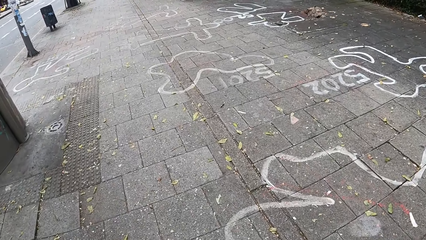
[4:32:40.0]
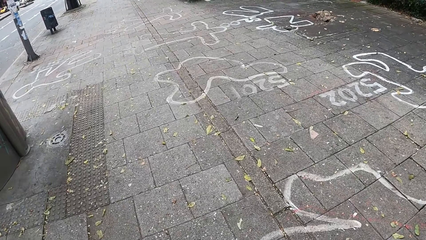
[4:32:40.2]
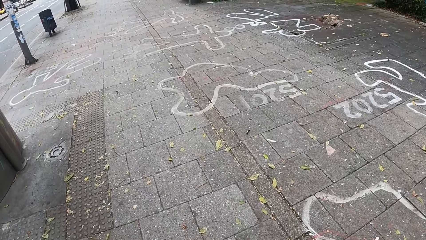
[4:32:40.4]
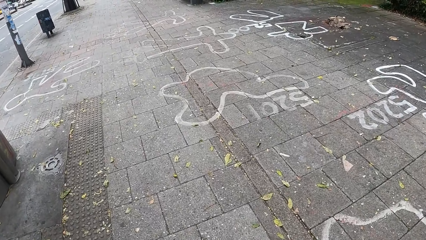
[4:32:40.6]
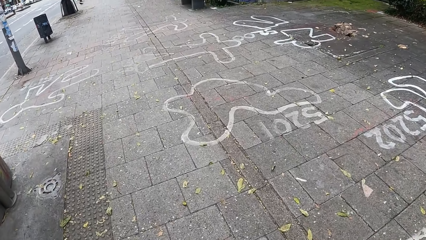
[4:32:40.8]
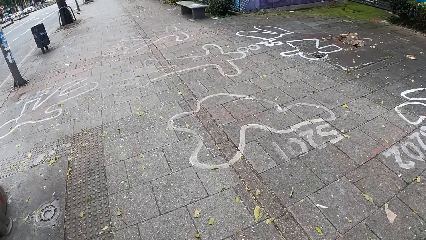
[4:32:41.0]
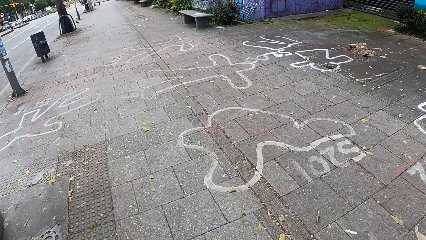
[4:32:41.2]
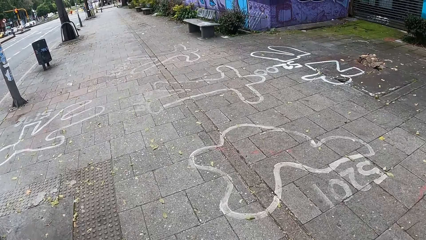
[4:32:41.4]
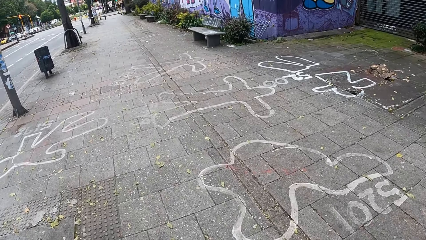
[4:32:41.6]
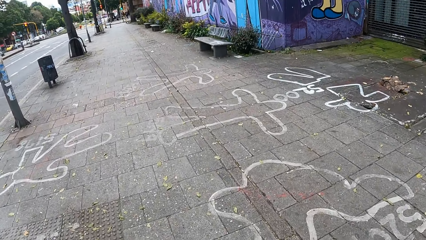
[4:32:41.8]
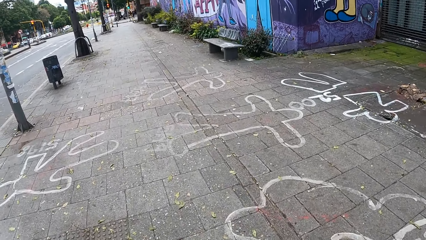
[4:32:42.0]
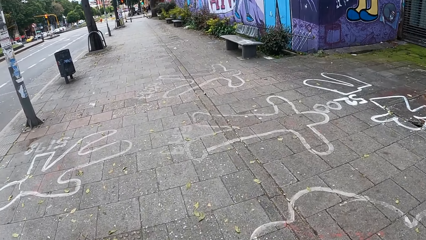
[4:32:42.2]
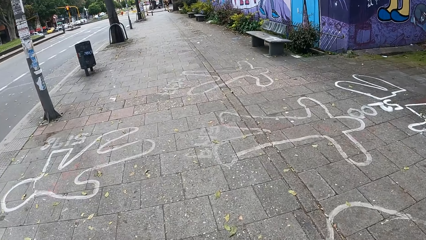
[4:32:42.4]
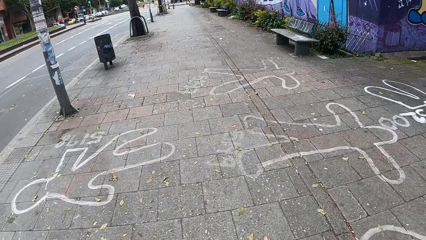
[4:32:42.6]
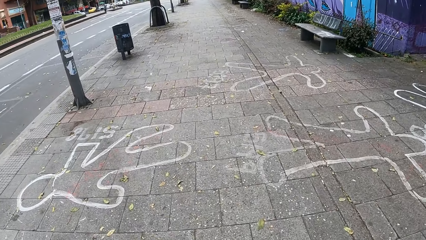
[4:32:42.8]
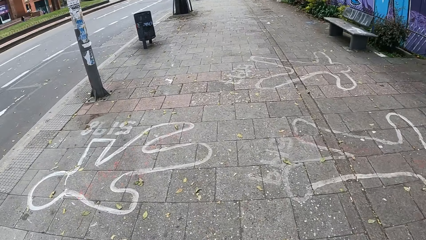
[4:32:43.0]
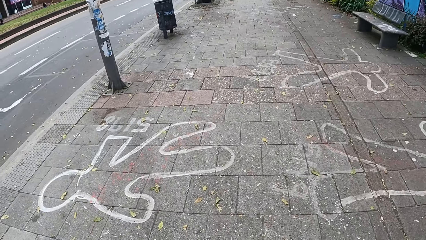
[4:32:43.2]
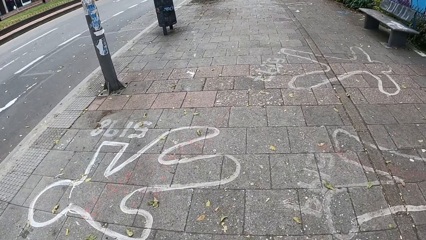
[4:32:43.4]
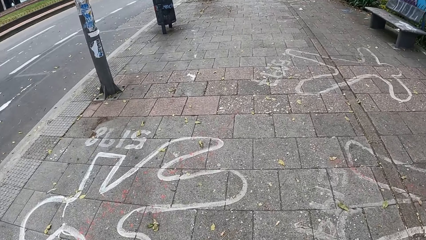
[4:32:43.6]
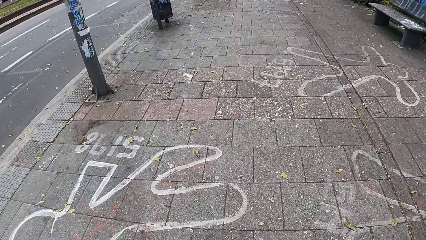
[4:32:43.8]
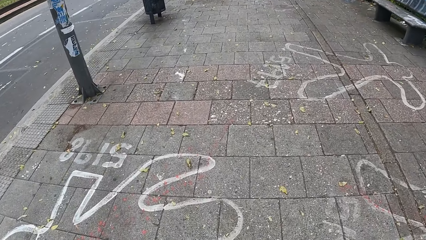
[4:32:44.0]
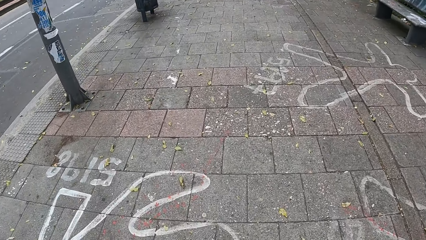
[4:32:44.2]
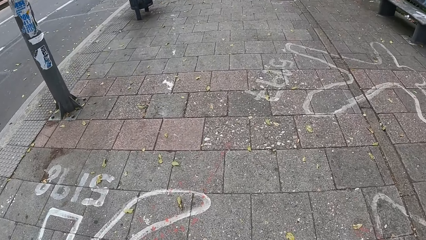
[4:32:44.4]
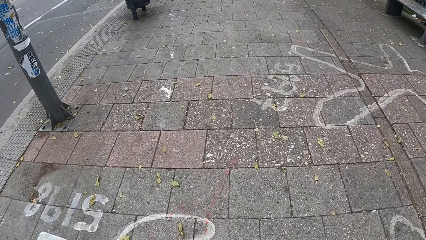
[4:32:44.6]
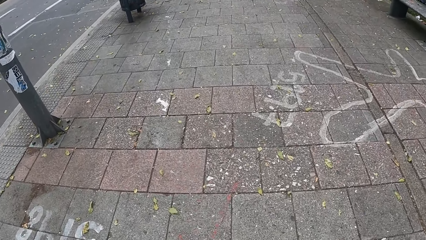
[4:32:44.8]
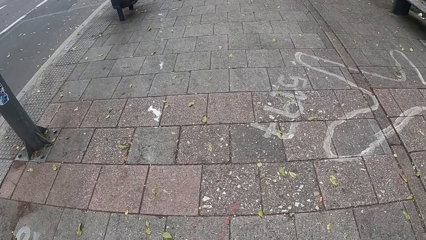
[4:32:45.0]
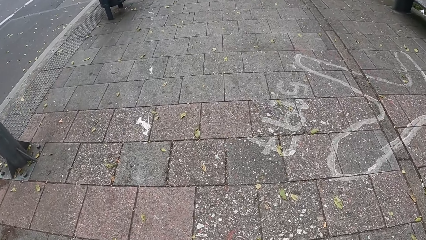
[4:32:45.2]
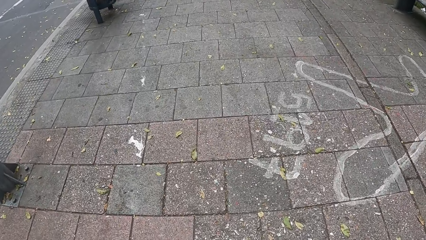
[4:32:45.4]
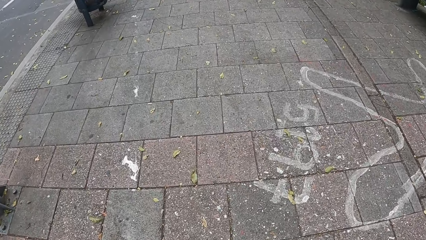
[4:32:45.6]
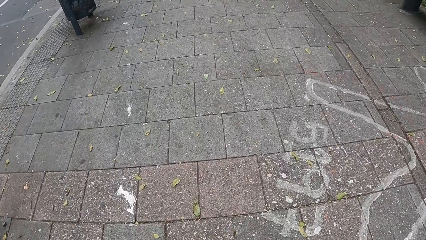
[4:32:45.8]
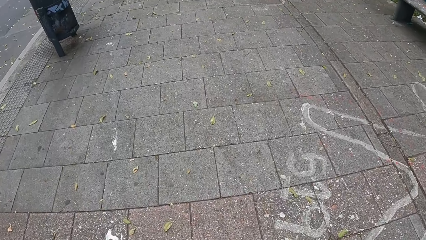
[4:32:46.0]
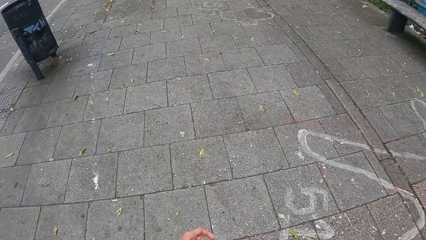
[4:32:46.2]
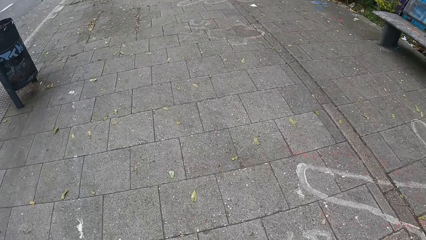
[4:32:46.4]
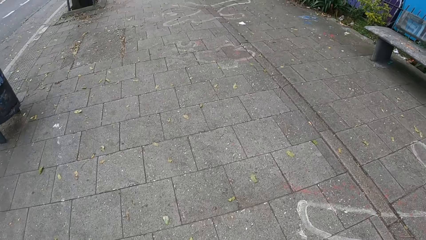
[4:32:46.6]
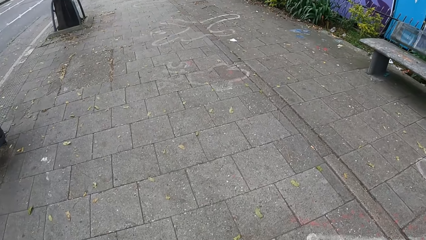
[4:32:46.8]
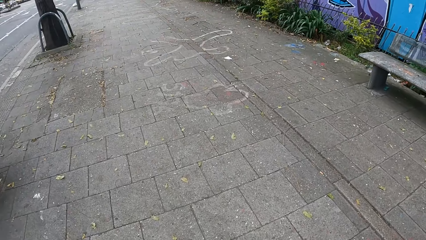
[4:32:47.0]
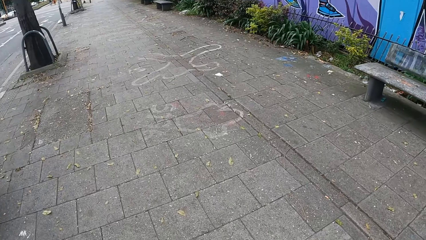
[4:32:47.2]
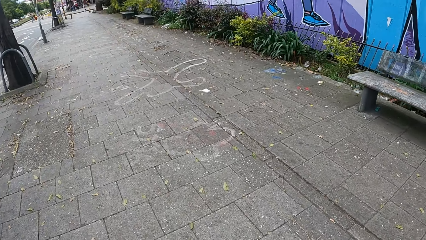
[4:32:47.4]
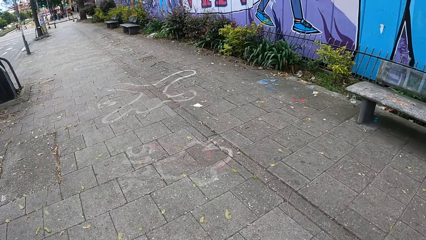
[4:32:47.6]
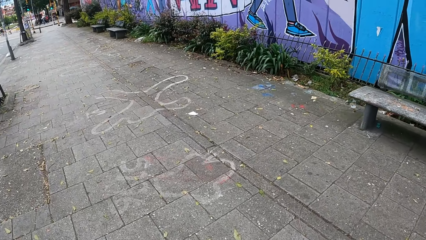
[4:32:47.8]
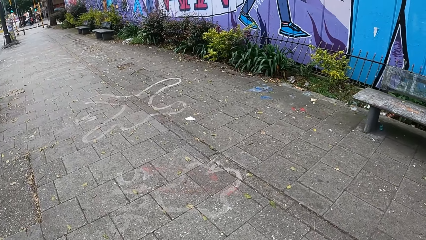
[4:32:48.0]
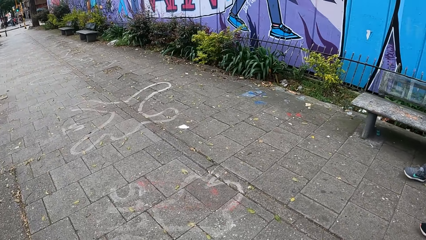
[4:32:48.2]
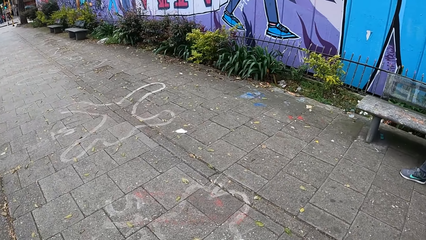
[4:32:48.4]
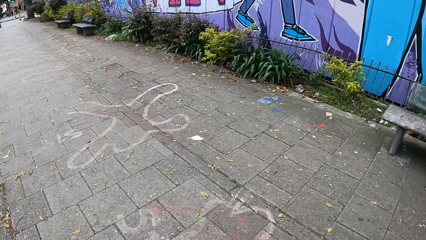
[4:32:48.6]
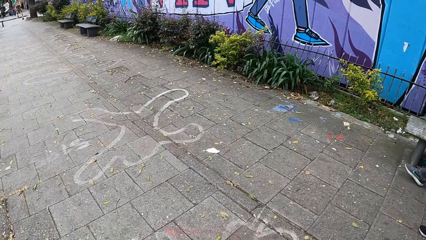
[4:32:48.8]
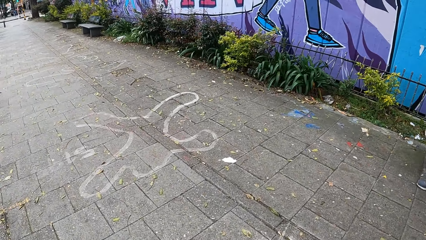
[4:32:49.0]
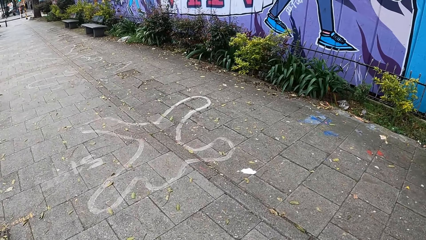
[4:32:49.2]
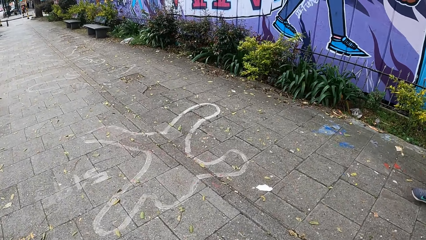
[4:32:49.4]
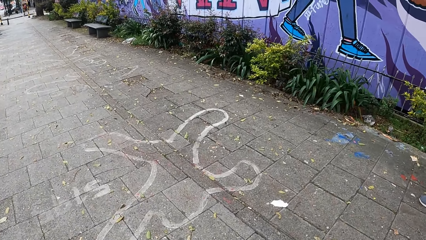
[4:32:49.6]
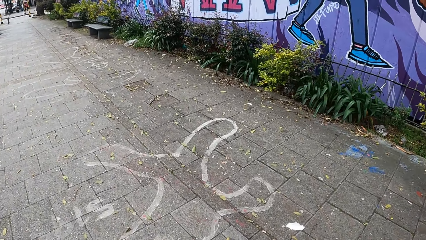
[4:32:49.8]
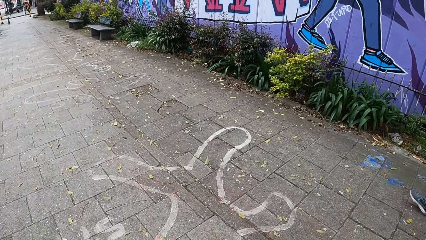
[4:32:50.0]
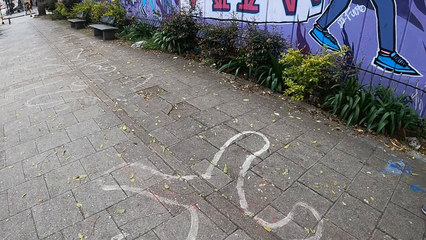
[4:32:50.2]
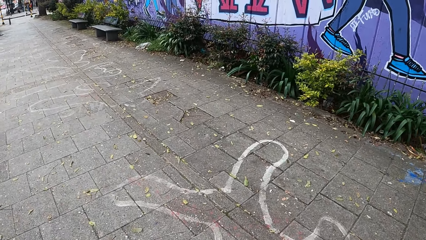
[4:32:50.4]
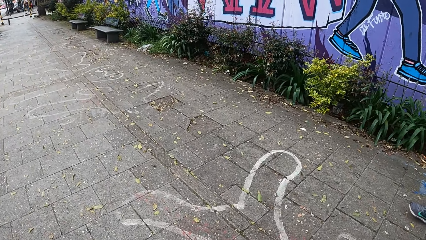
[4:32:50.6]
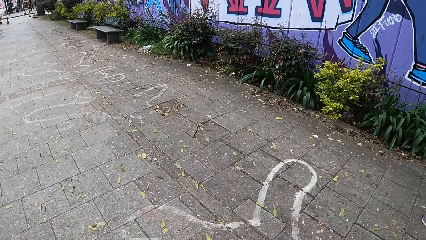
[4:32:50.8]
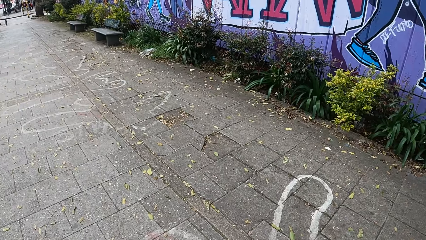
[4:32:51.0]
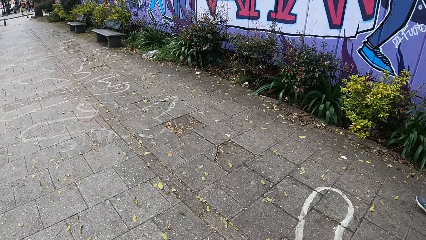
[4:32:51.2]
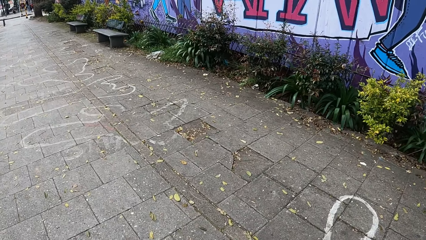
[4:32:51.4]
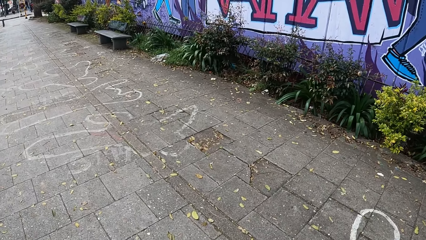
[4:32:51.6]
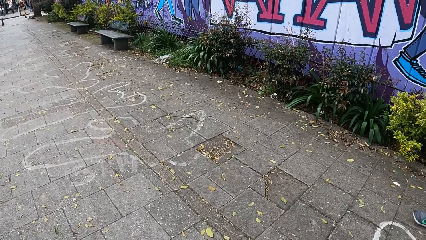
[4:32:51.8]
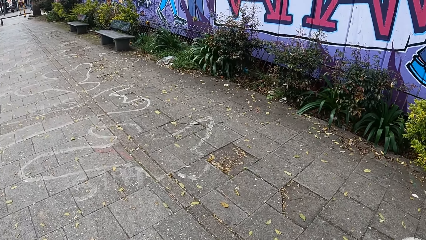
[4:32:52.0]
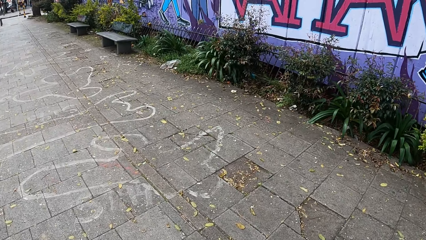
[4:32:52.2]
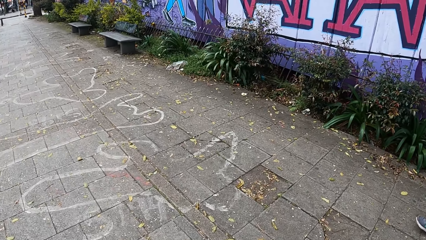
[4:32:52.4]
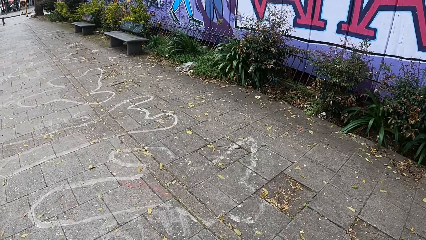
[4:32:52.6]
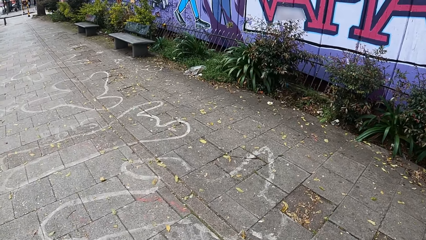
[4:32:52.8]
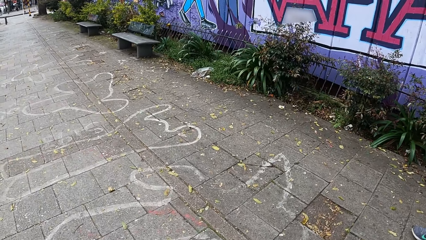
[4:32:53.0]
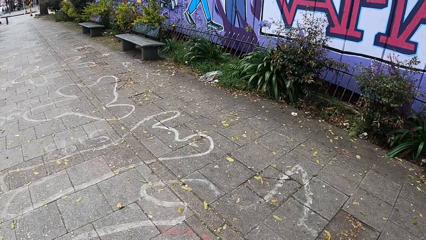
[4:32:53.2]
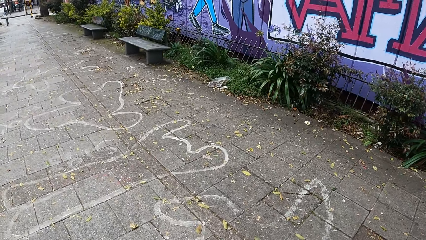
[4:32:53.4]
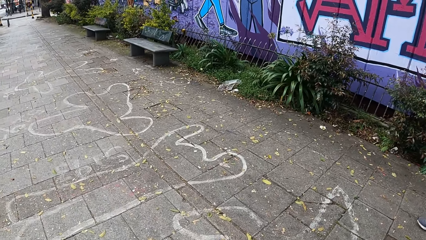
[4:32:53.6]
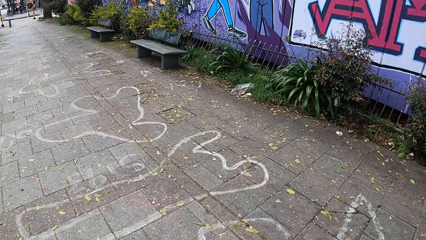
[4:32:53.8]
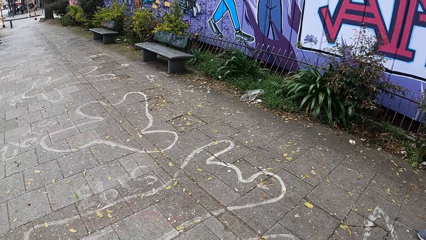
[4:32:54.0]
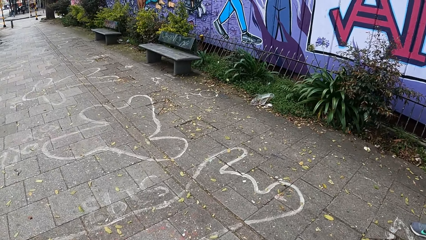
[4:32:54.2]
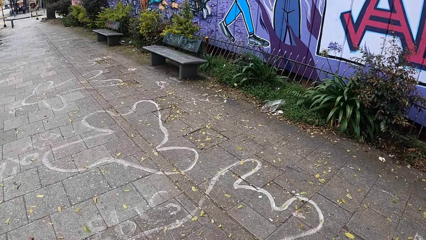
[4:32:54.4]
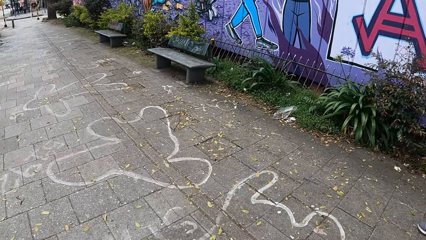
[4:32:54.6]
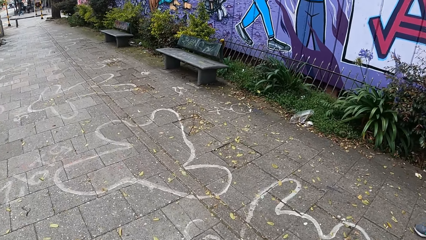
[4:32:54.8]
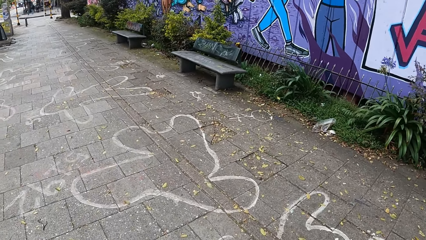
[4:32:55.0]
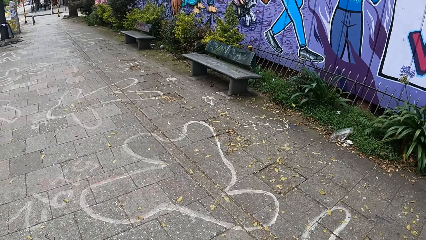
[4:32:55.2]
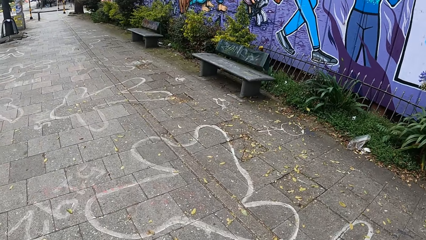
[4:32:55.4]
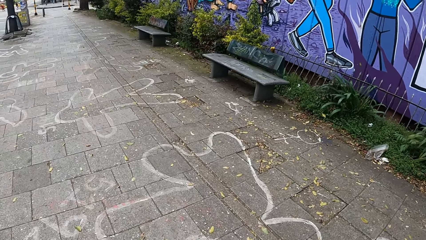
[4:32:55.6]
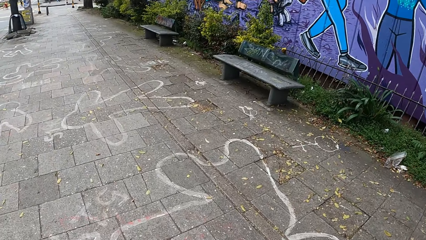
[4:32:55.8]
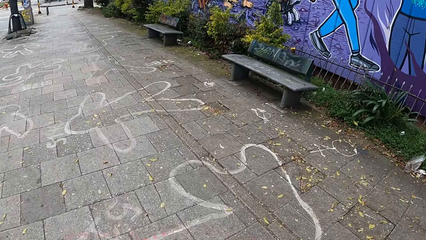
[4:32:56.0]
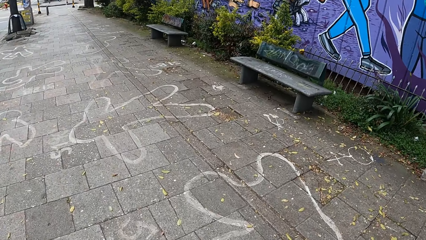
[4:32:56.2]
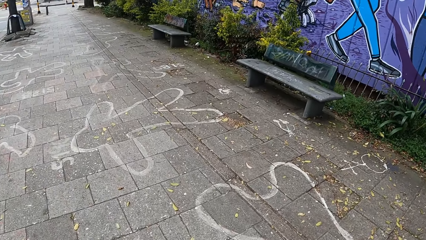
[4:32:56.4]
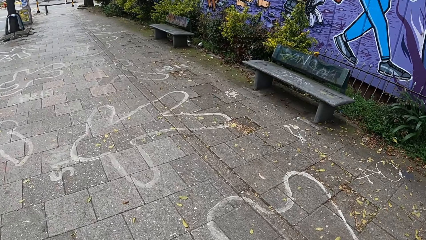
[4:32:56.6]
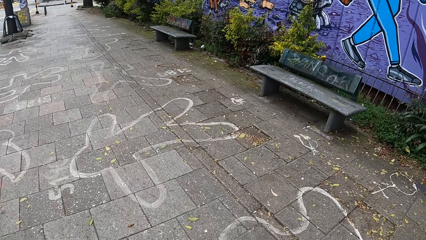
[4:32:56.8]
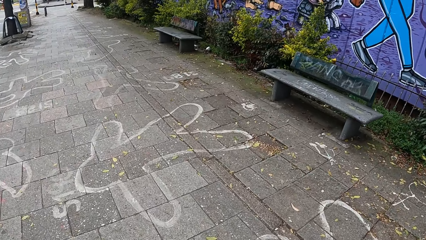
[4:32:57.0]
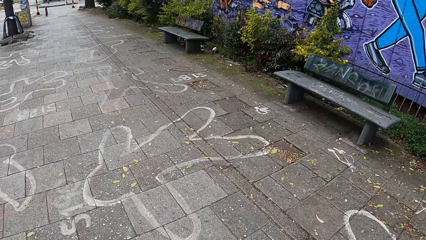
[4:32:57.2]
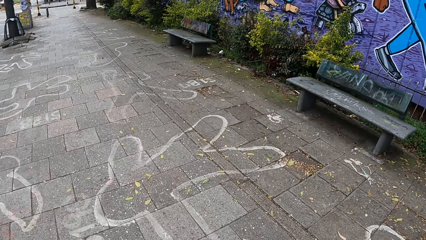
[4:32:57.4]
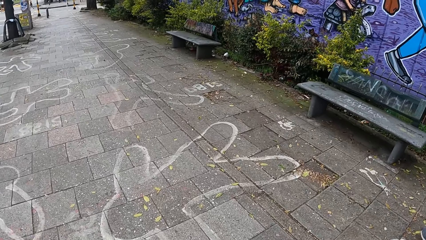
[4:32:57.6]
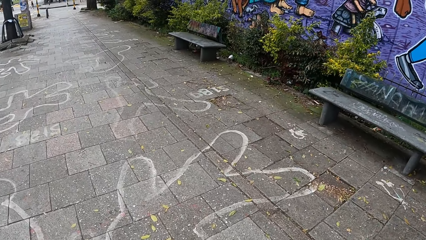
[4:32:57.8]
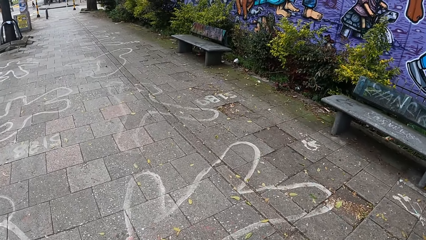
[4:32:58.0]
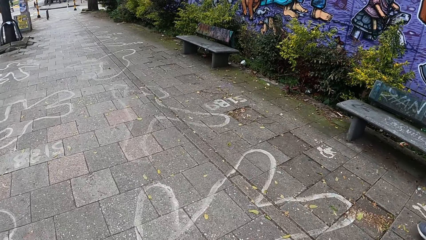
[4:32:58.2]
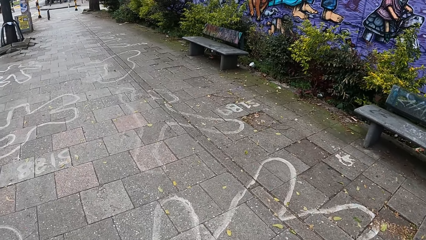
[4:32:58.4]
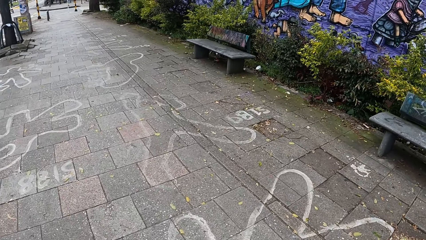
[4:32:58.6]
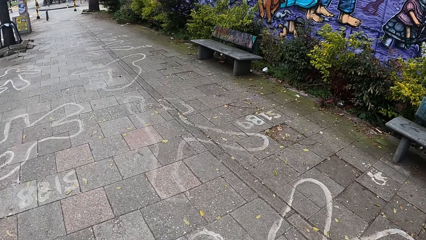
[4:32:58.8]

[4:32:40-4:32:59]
The camera wearer looks ahead. They look to the left. They look at the ground. They look at the right. They look forward.
